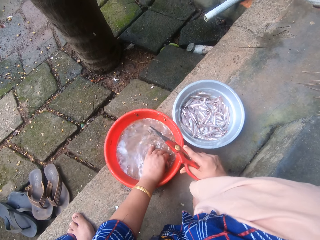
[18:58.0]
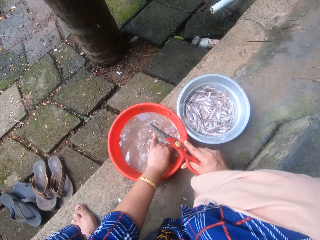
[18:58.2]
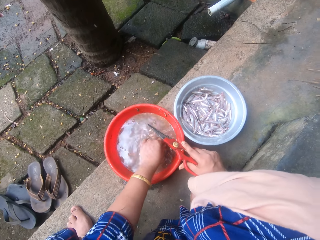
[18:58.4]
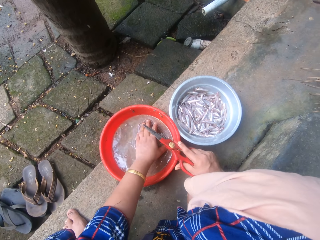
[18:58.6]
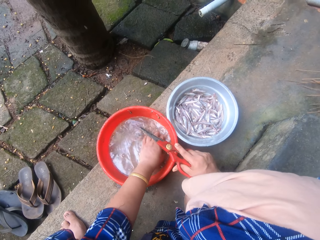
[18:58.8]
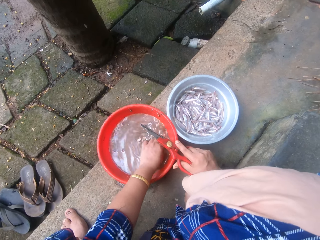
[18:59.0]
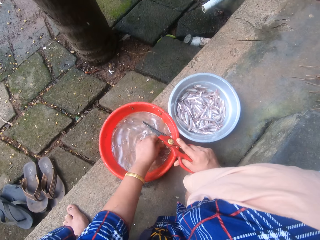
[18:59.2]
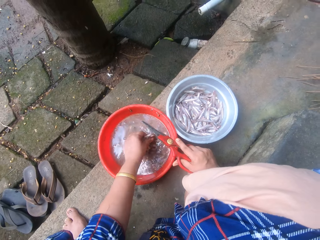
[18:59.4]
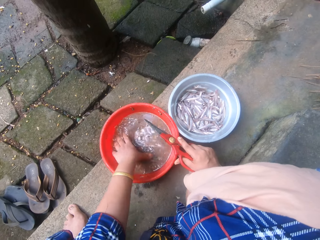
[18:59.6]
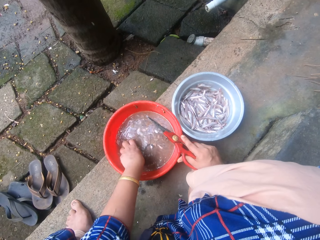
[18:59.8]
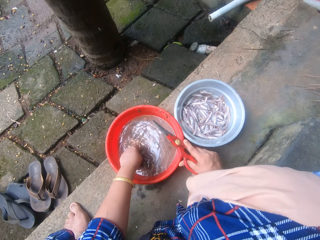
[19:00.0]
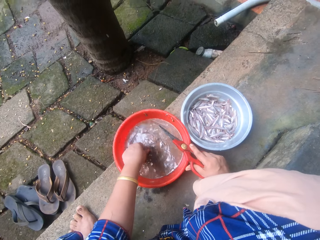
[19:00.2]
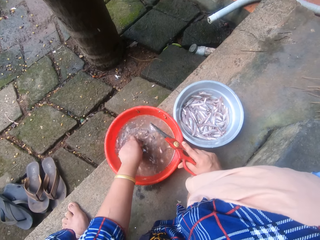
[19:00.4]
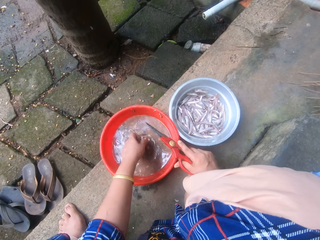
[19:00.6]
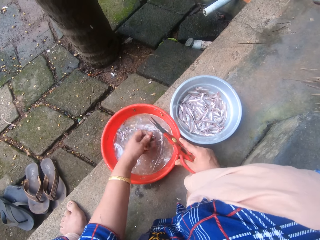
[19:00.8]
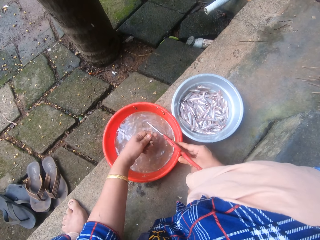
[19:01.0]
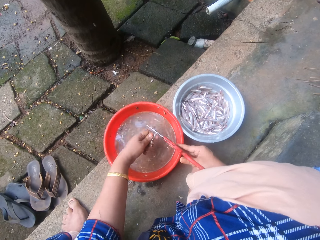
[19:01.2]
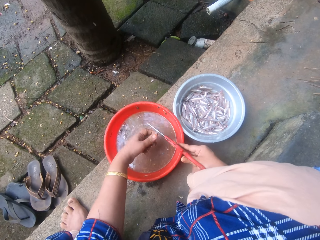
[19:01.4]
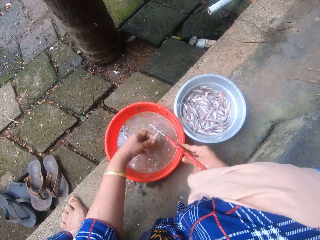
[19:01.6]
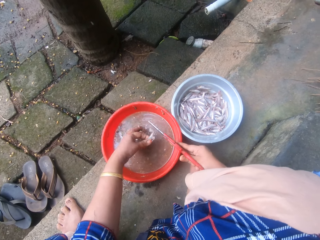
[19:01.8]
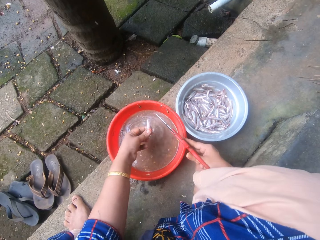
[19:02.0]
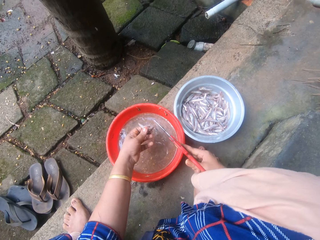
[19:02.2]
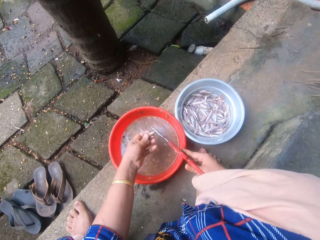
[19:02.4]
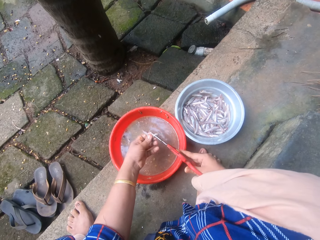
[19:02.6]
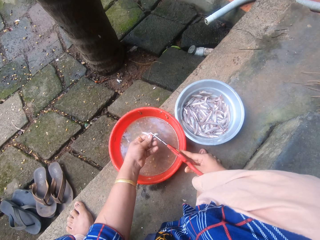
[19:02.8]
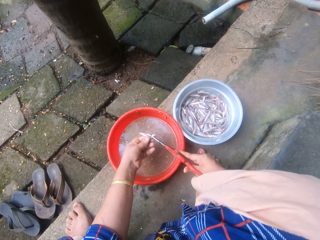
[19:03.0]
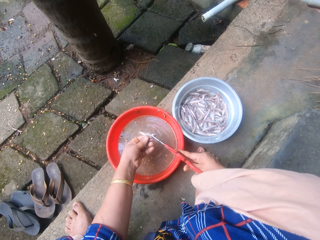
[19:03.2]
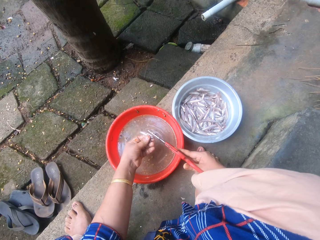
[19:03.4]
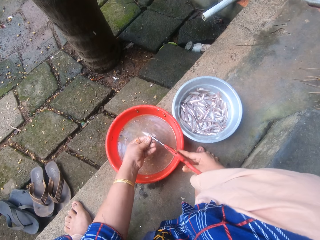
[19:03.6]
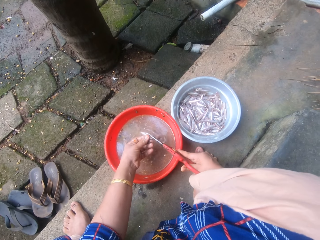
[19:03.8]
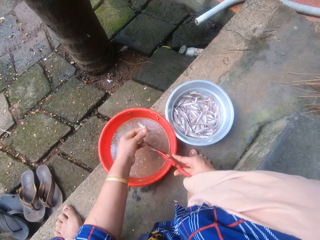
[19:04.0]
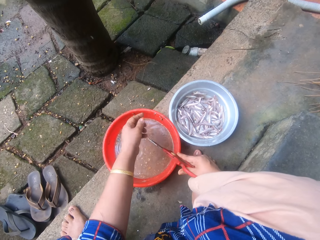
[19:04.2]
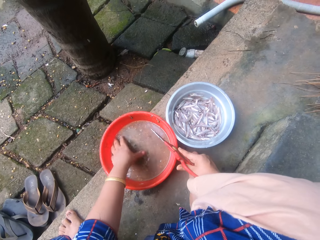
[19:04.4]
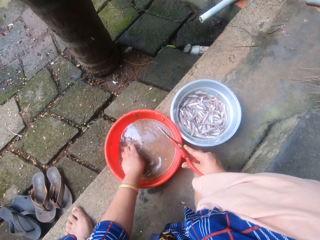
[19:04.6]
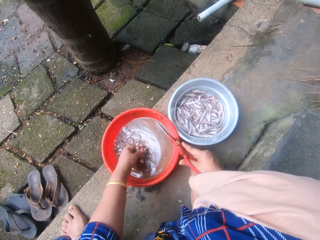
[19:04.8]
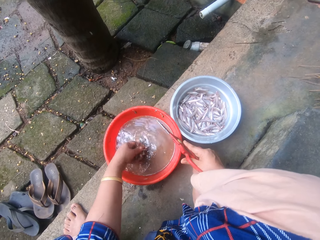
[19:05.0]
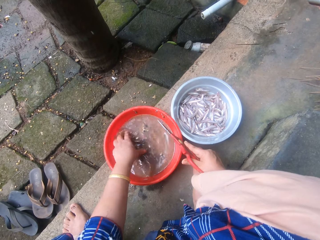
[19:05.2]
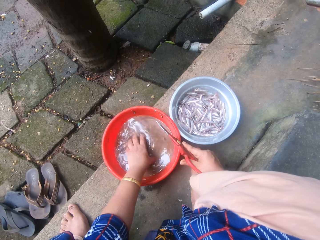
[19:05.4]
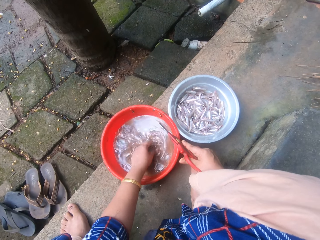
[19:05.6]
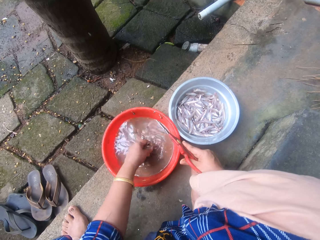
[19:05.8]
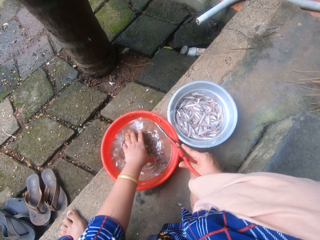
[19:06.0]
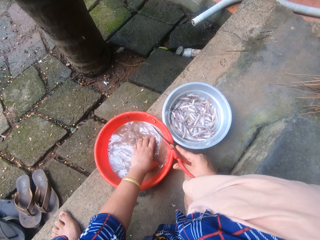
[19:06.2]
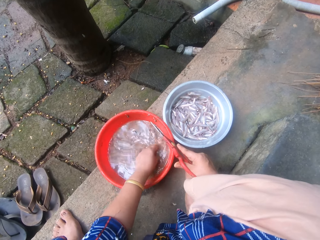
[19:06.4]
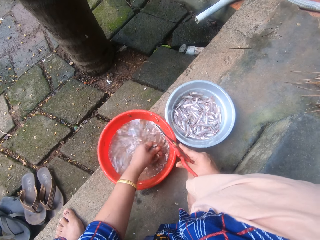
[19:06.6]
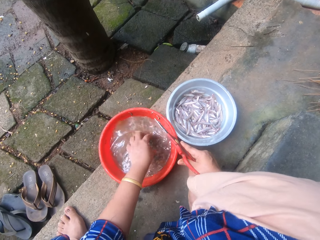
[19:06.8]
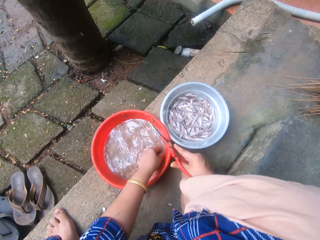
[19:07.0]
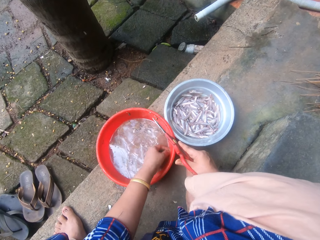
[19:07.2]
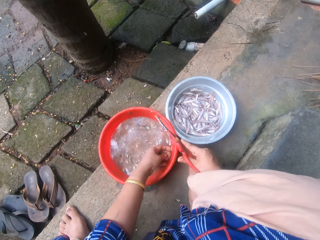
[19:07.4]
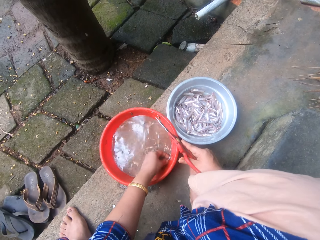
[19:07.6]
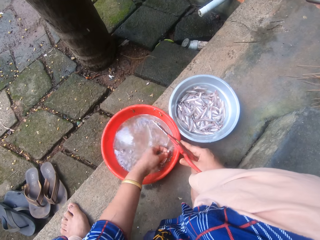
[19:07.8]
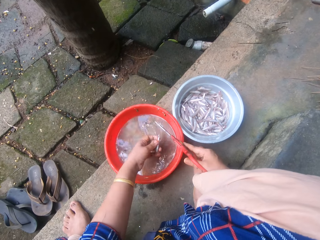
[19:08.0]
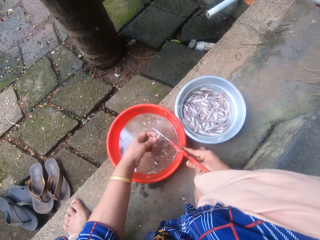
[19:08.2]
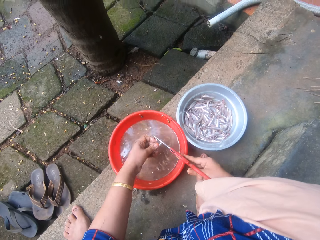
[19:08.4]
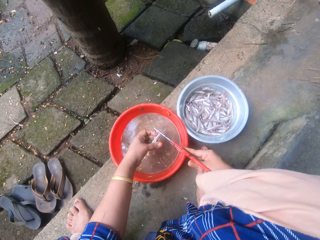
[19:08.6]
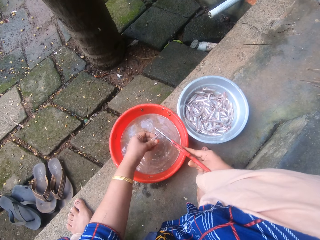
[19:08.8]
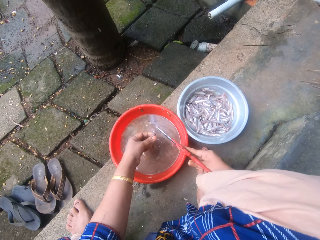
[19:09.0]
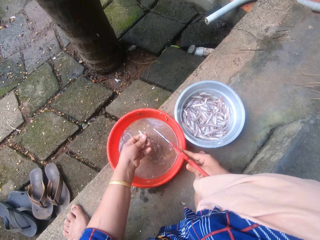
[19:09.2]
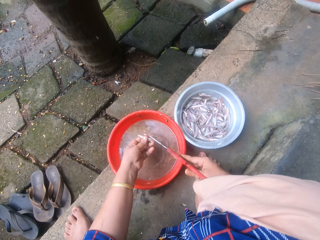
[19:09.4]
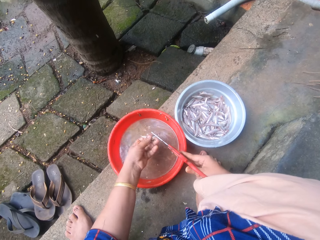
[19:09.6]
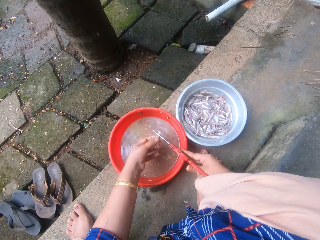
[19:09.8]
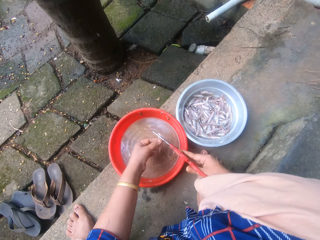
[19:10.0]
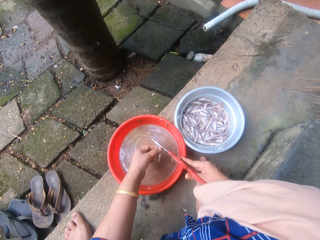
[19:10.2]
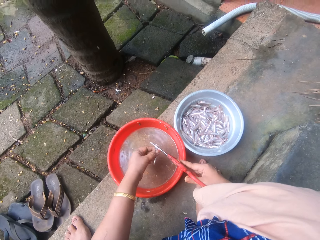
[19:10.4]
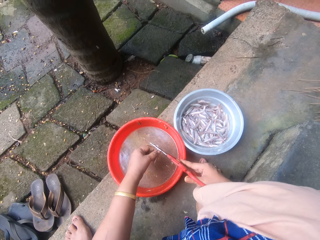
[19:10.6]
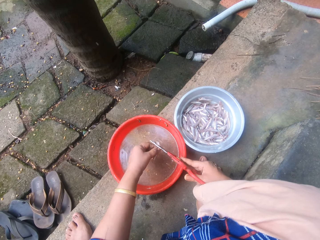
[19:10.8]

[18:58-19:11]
The camera wearer picks another fish from the red bowl with her left hand. She trims the fish with the scissors and tosses the fish into the aluminum bowl. She picks a small fish from the plastic basin. She checks the red bowl for fish with her left hand. She picks another fish from the red bowl with her left hand and trims the fish with the scissors.

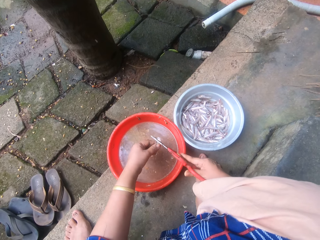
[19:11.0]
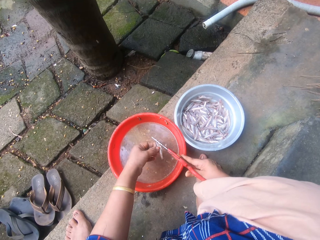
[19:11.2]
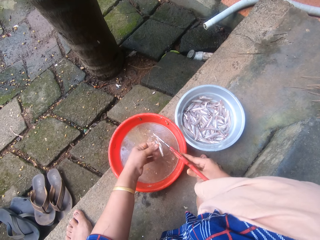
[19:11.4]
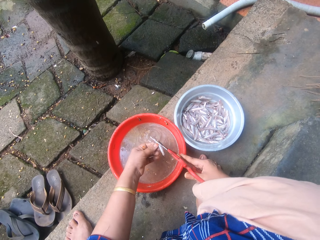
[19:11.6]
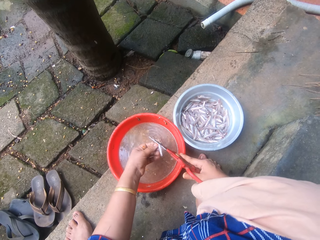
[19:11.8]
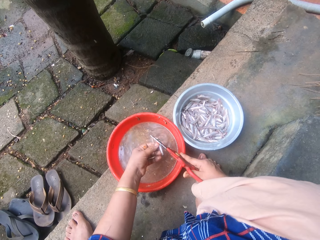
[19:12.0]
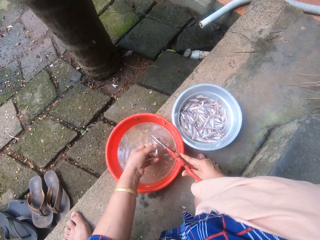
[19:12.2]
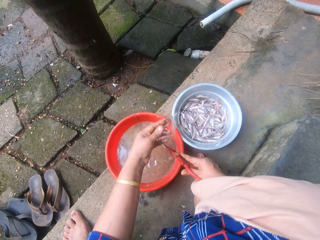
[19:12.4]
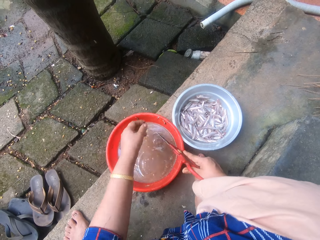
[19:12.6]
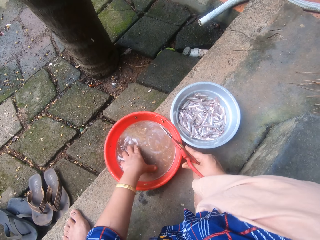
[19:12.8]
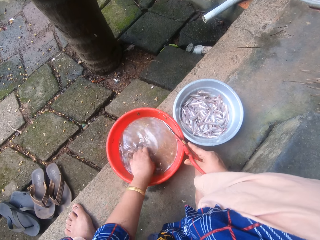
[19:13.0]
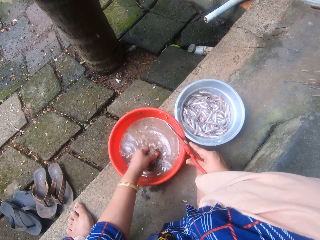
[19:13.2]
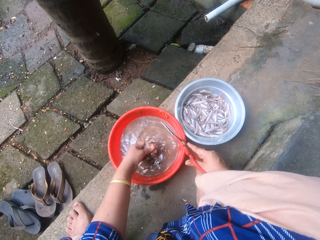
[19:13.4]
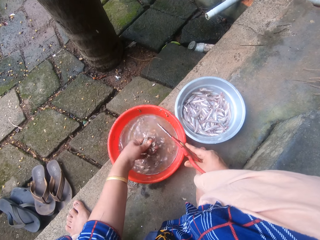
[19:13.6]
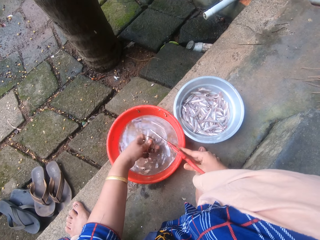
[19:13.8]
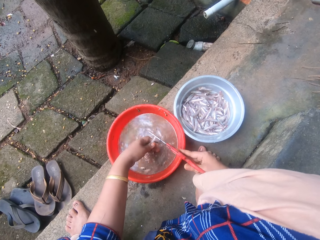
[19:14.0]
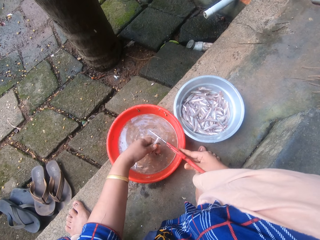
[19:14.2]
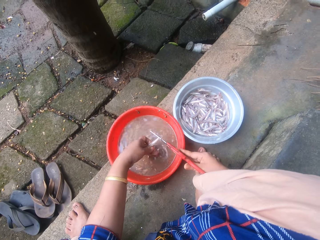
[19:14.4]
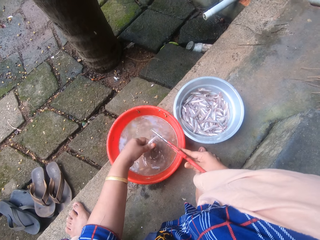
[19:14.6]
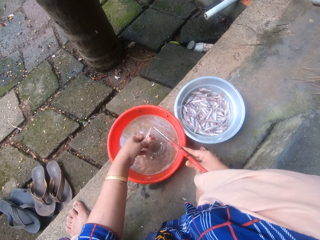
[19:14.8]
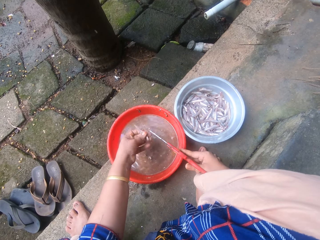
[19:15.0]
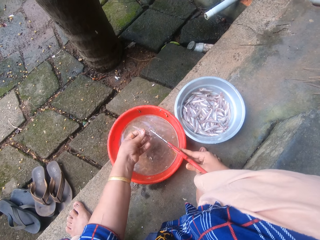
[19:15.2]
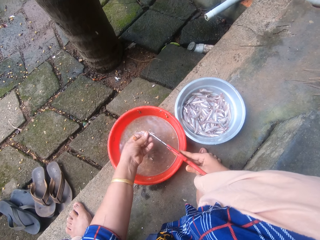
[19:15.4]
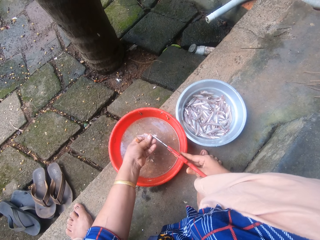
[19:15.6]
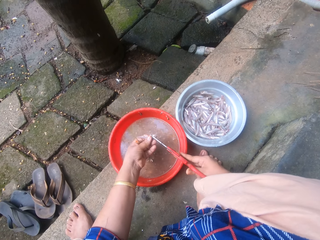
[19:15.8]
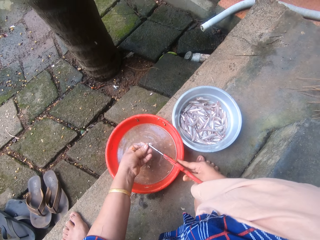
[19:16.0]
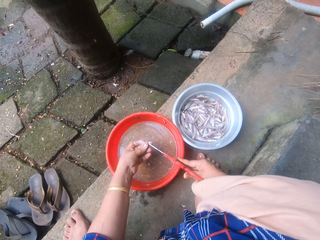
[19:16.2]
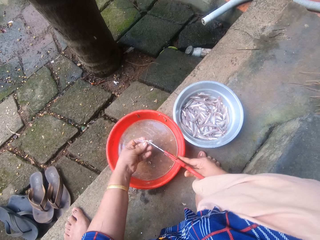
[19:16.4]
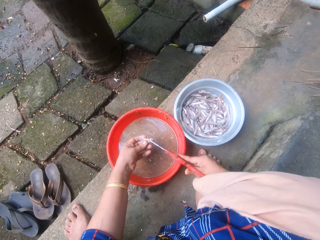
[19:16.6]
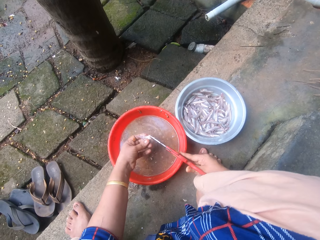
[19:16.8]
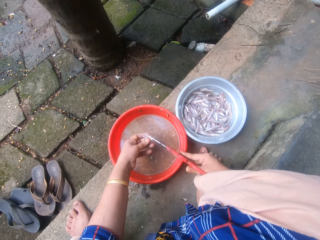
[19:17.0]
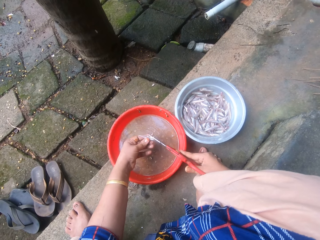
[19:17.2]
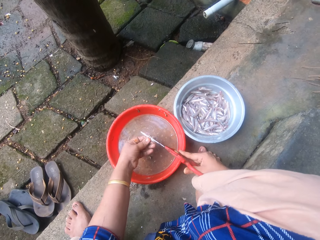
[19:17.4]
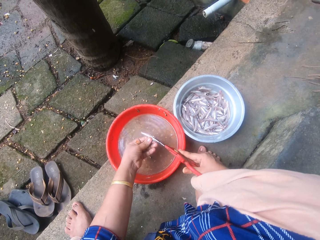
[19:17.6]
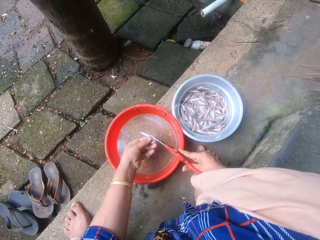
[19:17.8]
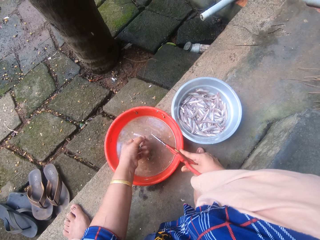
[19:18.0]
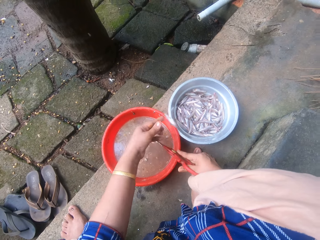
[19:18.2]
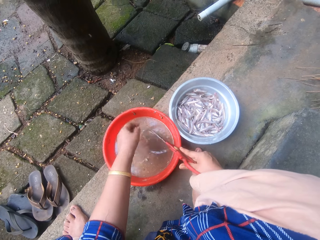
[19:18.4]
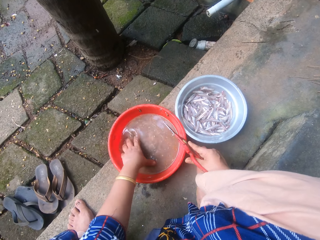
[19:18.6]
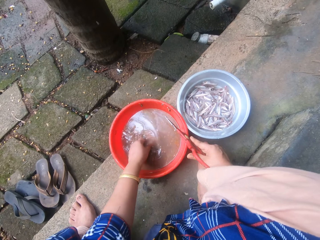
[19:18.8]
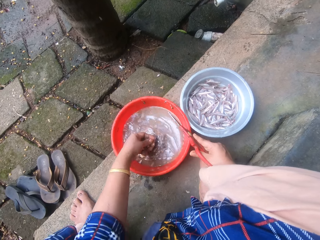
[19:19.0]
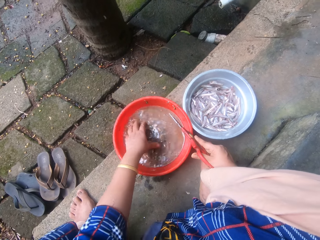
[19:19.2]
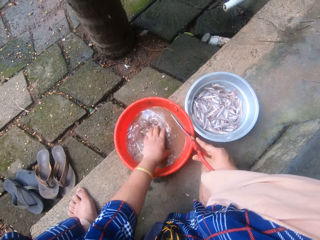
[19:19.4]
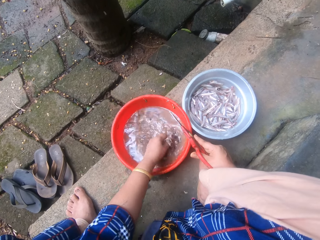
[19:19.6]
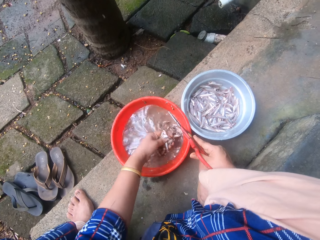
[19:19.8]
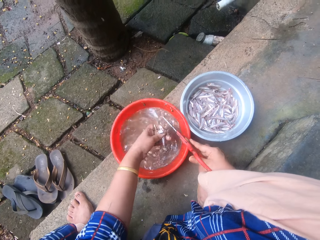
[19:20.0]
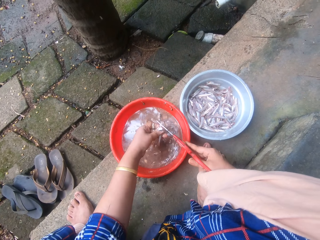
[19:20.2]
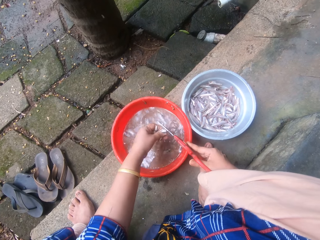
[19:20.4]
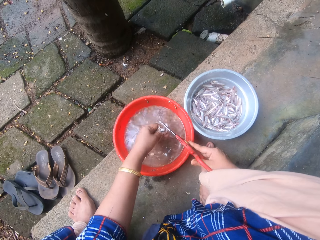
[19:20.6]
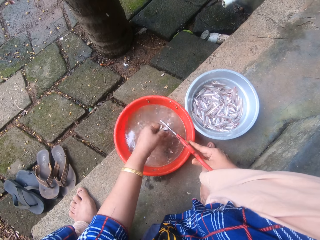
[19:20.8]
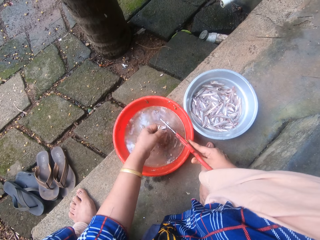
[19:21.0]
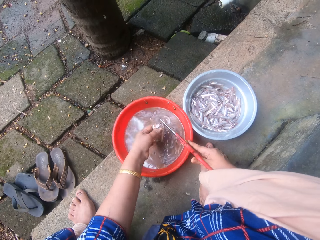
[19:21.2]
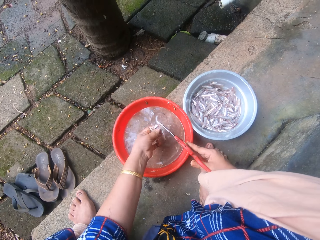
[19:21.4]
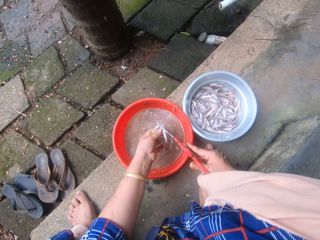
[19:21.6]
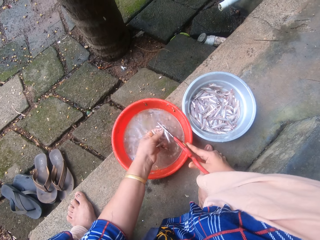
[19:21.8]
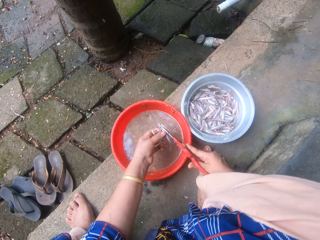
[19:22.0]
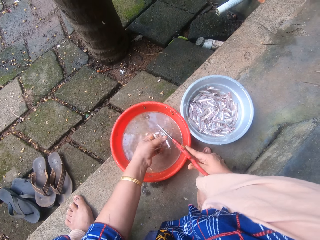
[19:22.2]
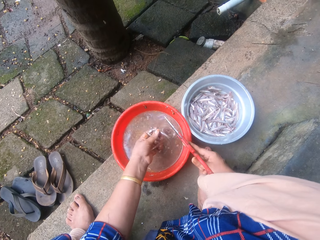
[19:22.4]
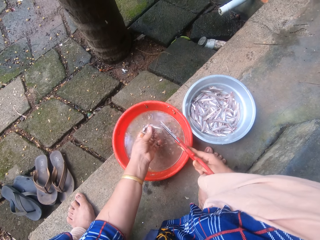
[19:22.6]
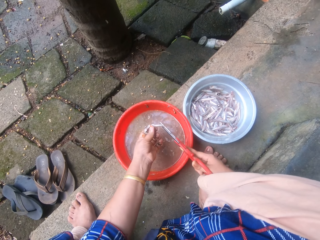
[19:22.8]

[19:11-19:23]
The camera wearer tosses the fish into the aluminum bowl. She picks another fish from the red bowl with her left hand, trims the fish with the scissors, and tosses the fish into the aluminum bowl. She picks another fish from the red bowl with her left hand and trims the fish with the scissors.
